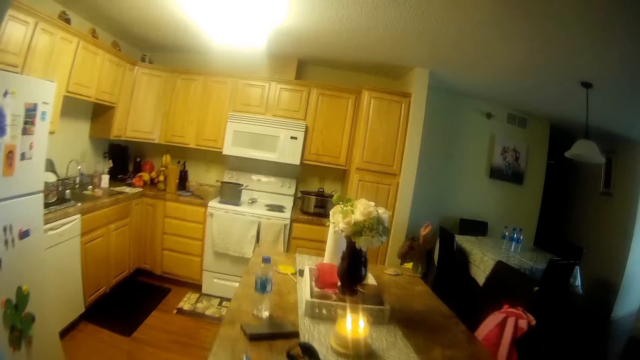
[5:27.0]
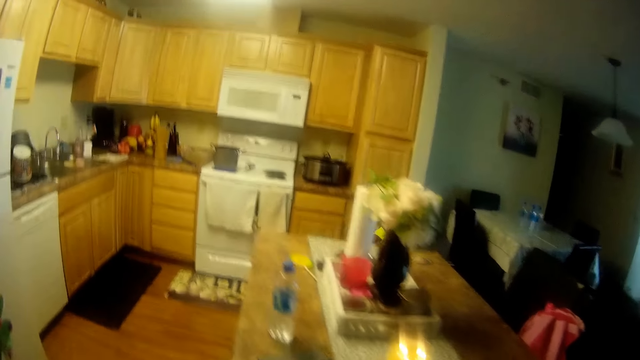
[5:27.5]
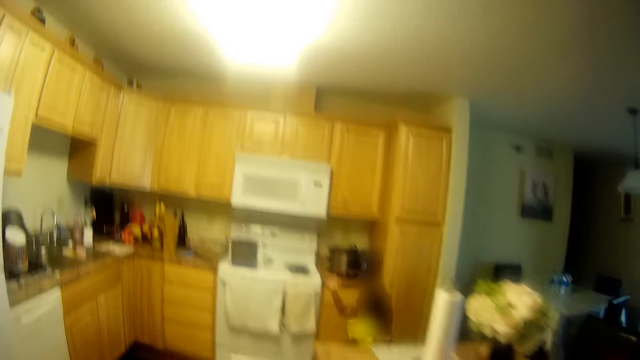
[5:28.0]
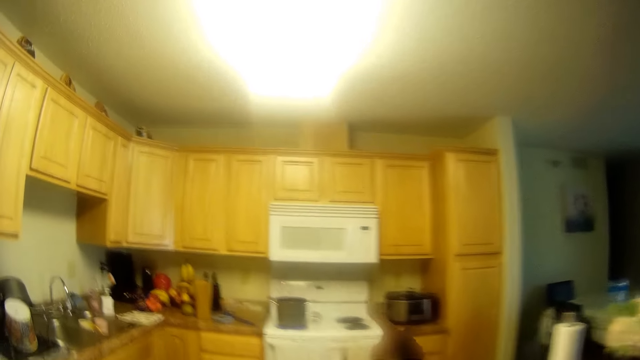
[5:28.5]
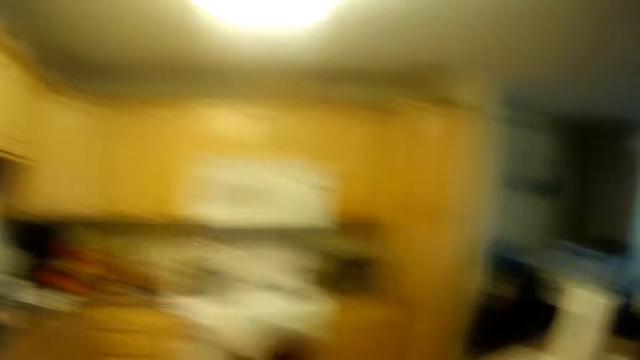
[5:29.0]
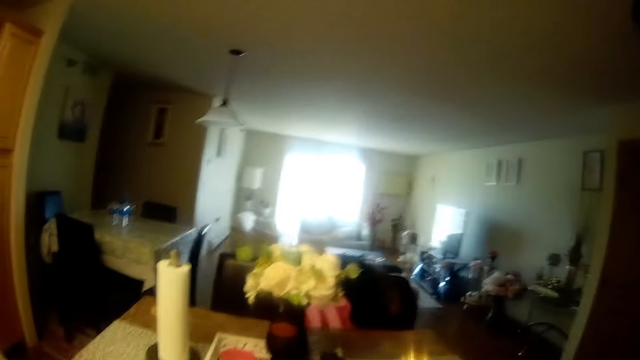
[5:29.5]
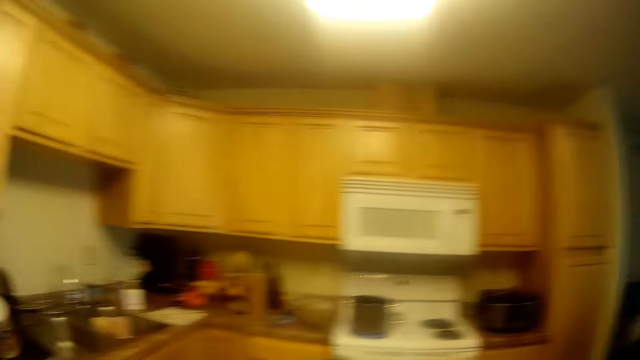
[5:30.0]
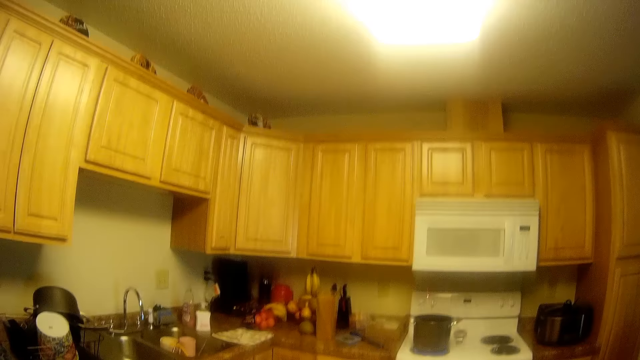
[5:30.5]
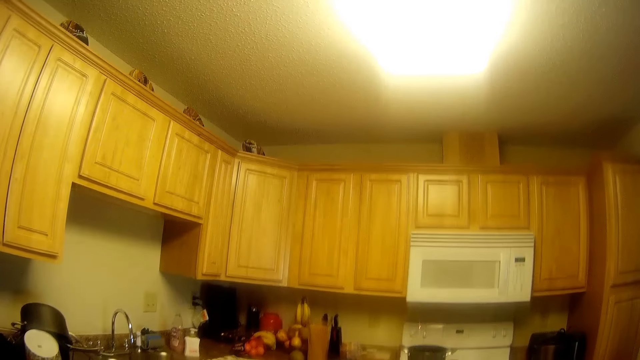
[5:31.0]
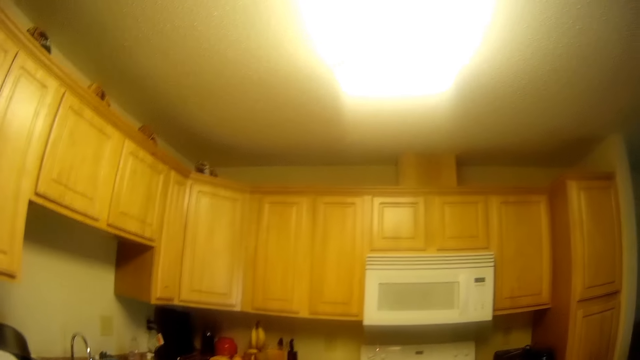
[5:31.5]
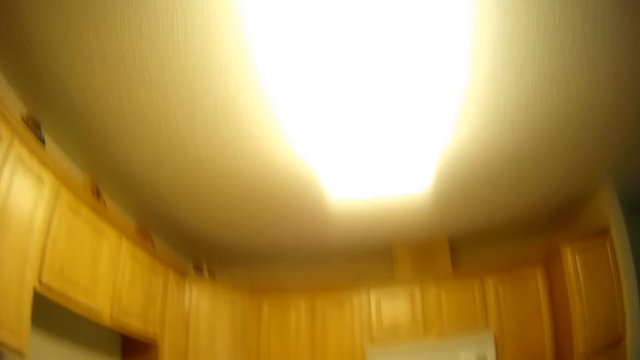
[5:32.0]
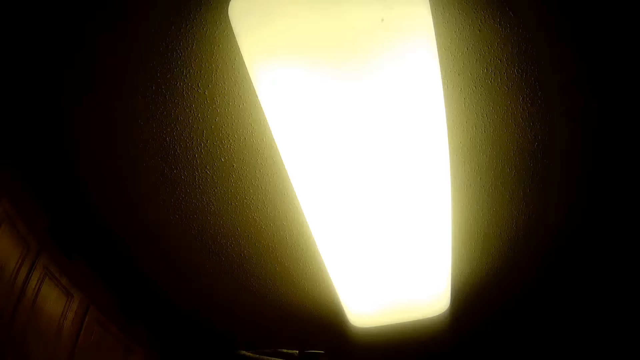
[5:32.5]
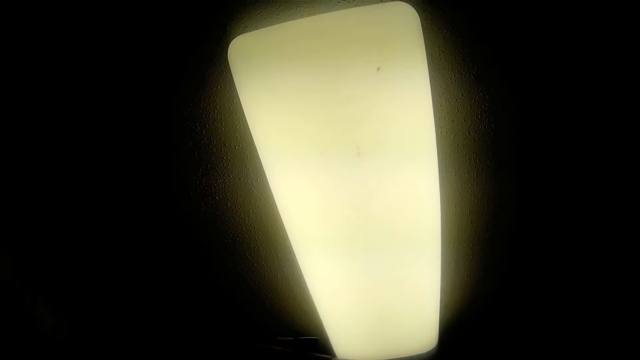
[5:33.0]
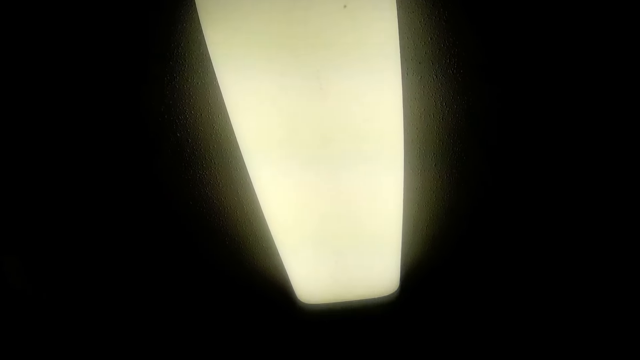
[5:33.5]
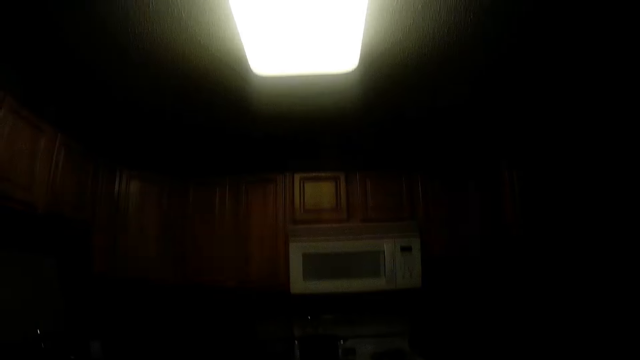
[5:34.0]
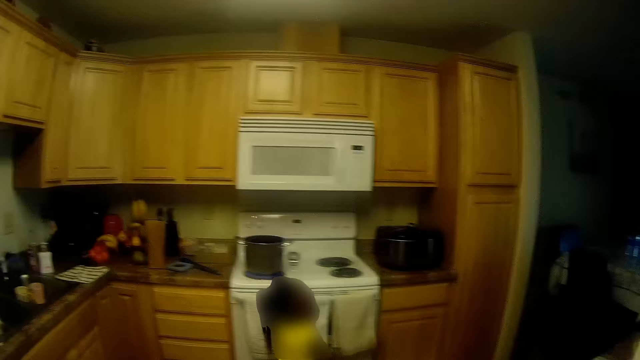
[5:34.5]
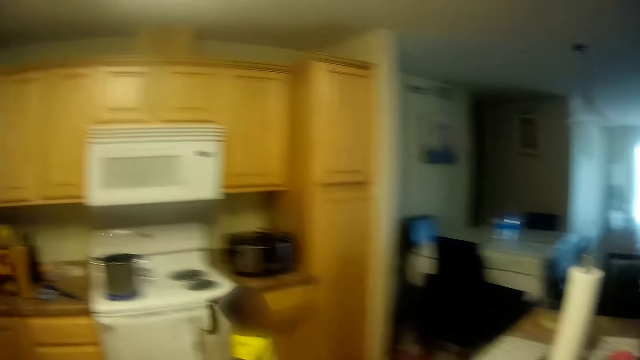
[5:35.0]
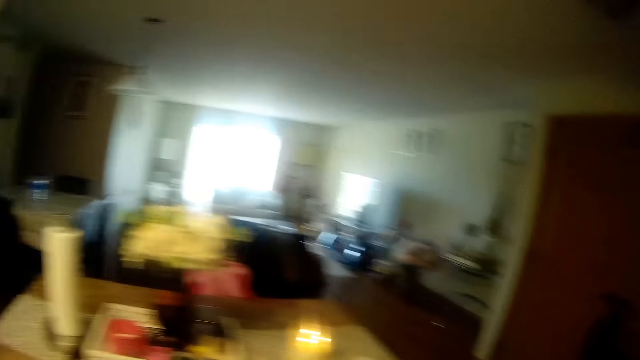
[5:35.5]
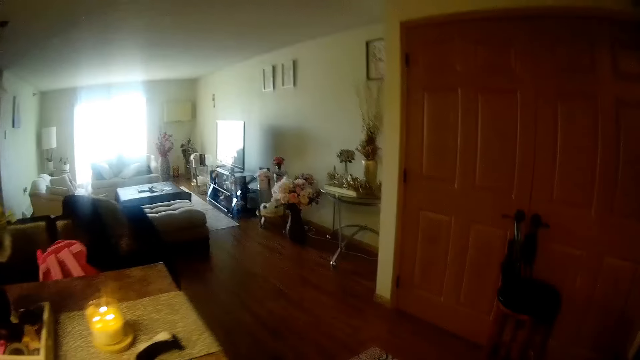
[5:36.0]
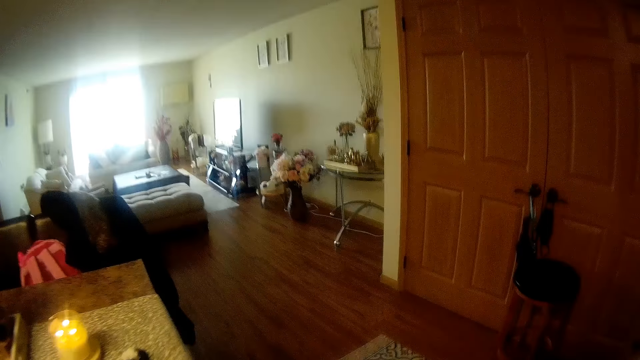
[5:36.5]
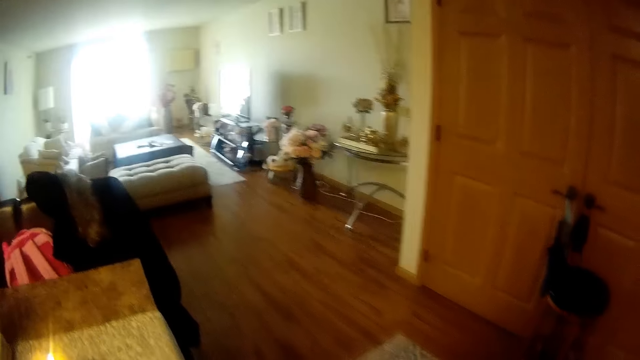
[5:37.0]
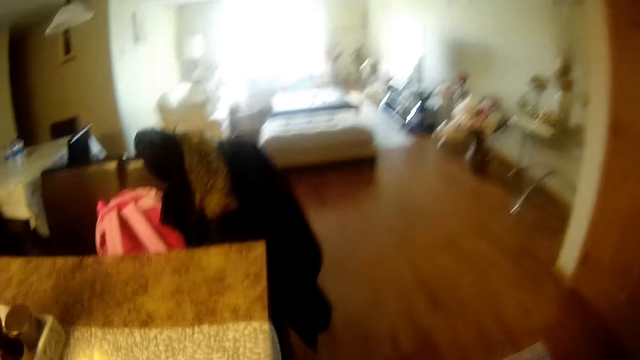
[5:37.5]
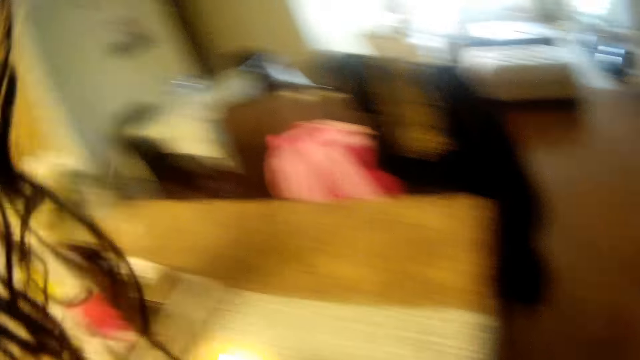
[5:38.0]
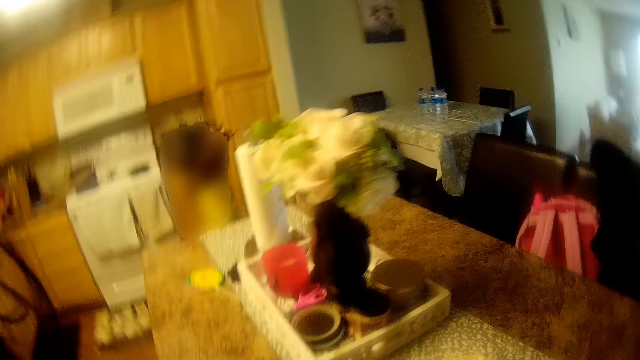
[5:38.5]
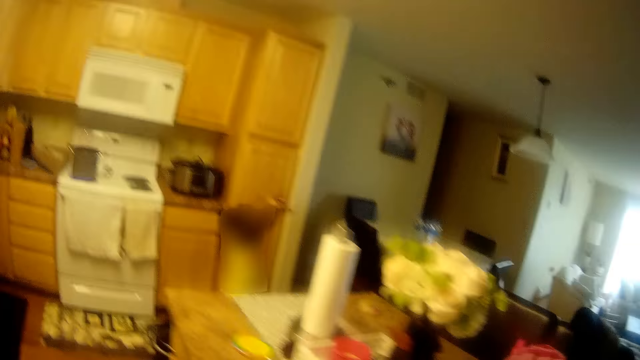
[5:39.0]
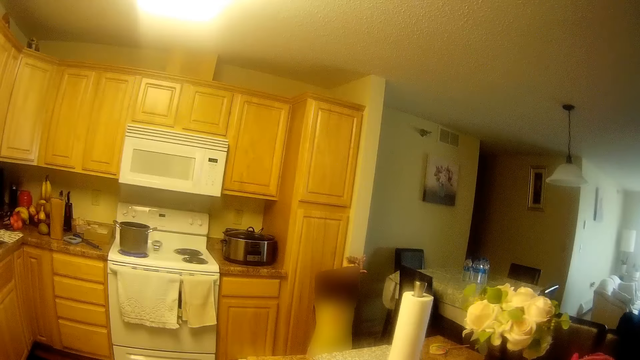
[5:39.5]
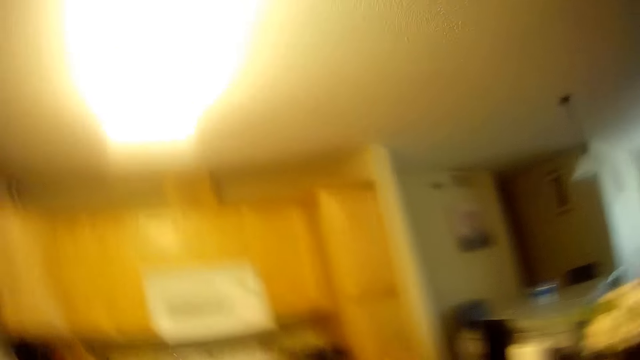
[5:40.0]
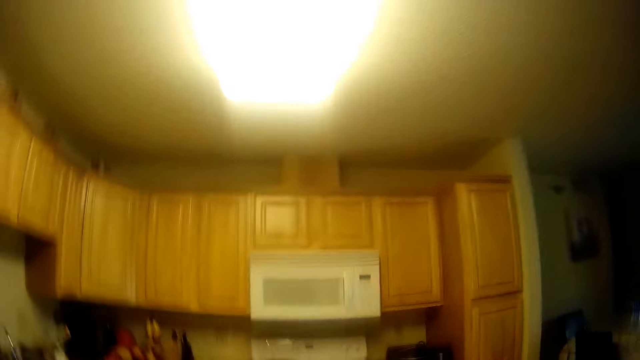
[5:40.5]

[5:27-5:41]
The camera wearer interacts with the girl. They move towards the kitchen. They look at the ceiling. They move around the kitchen.

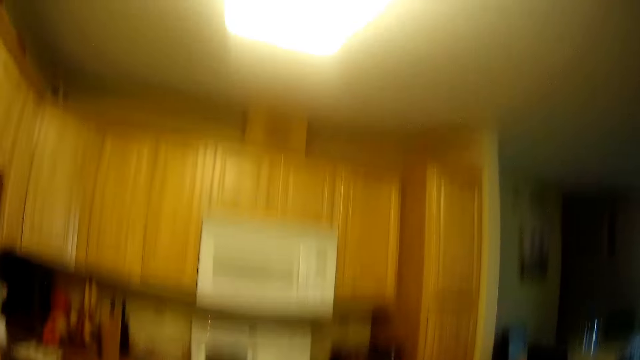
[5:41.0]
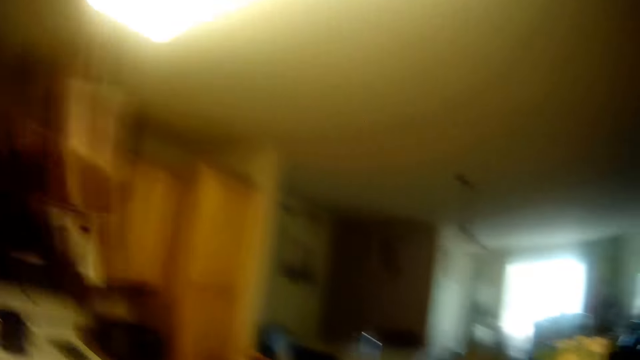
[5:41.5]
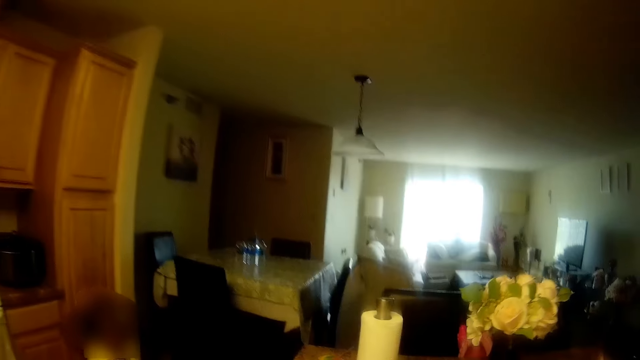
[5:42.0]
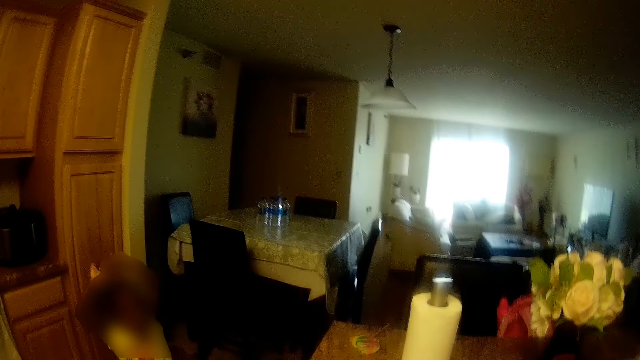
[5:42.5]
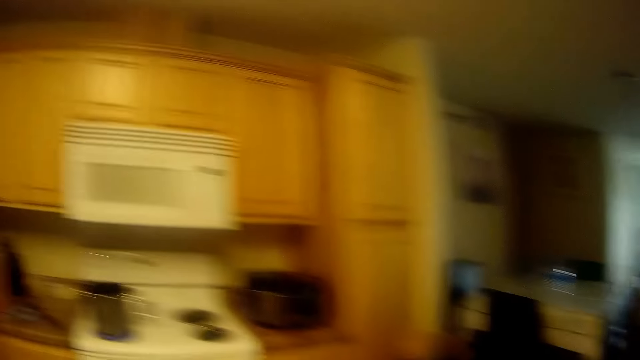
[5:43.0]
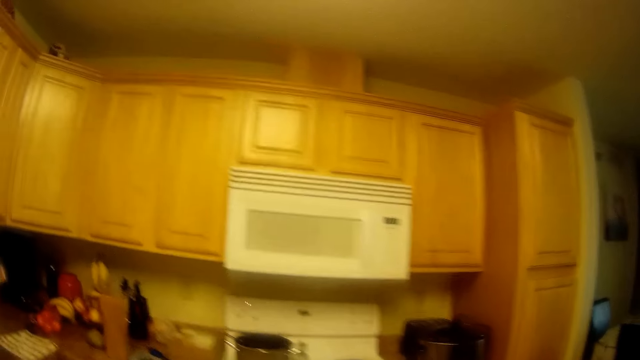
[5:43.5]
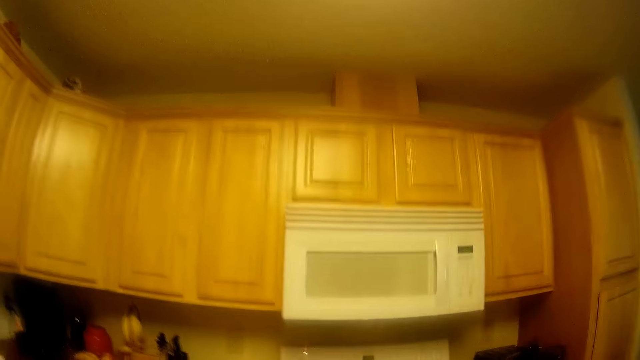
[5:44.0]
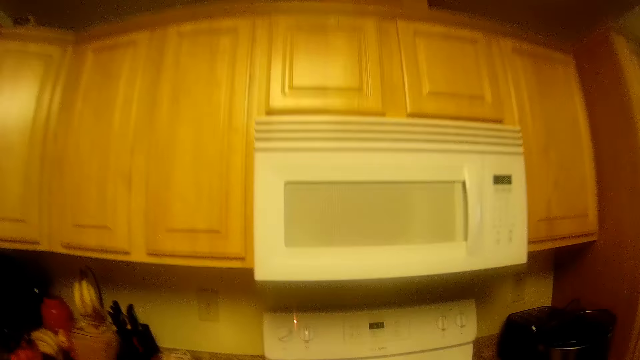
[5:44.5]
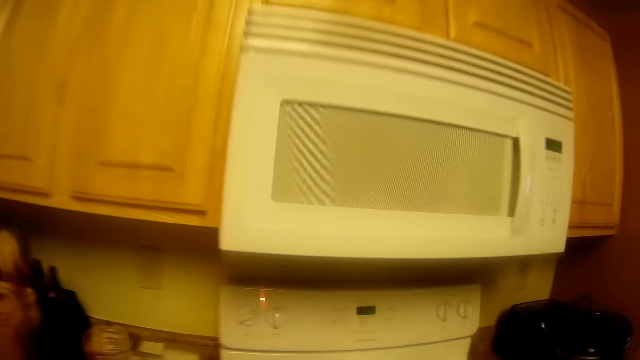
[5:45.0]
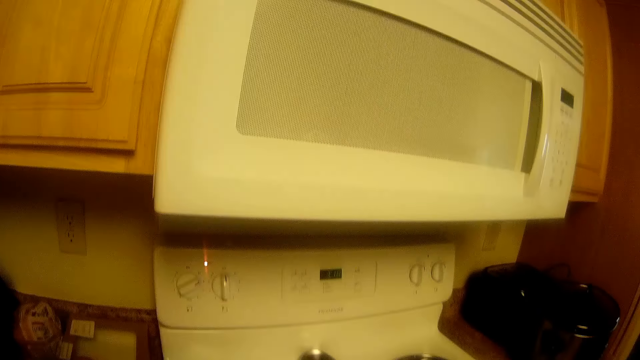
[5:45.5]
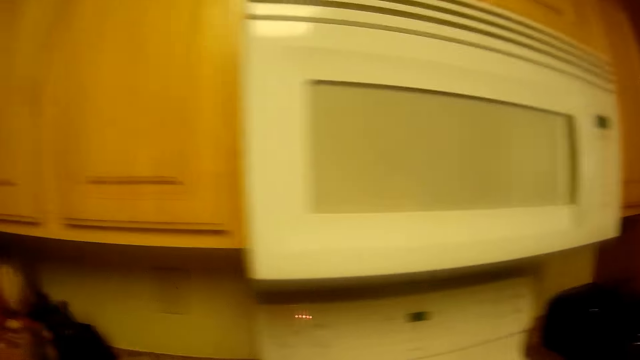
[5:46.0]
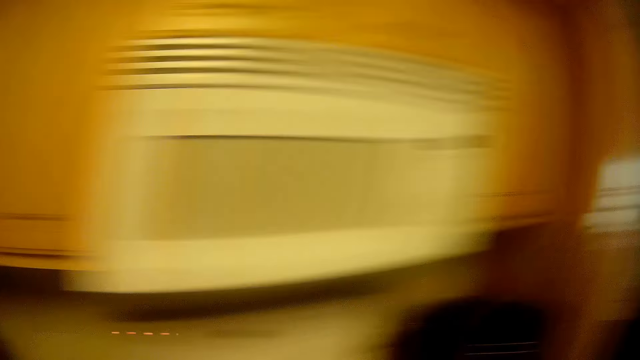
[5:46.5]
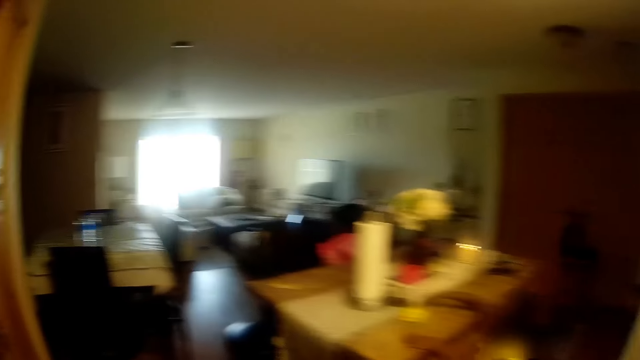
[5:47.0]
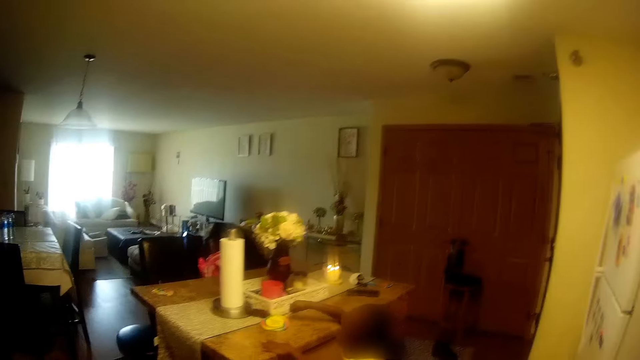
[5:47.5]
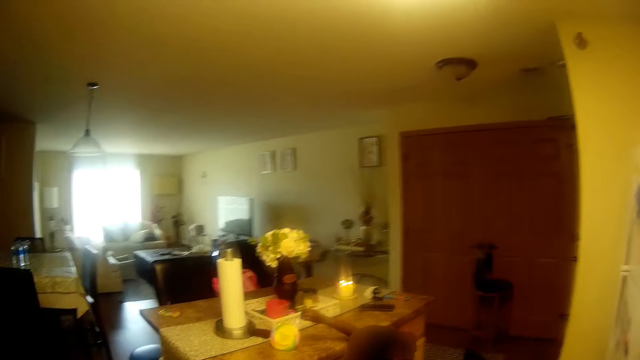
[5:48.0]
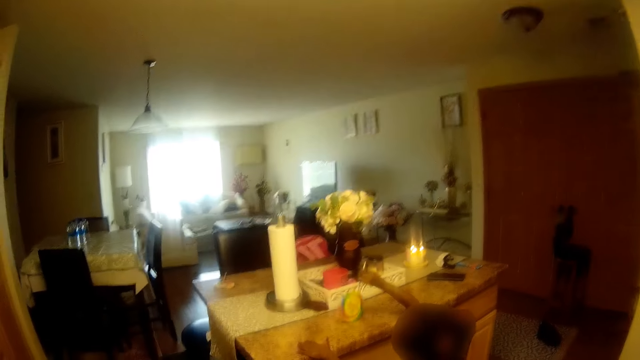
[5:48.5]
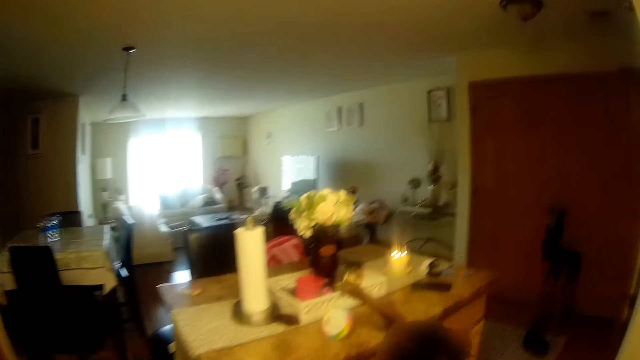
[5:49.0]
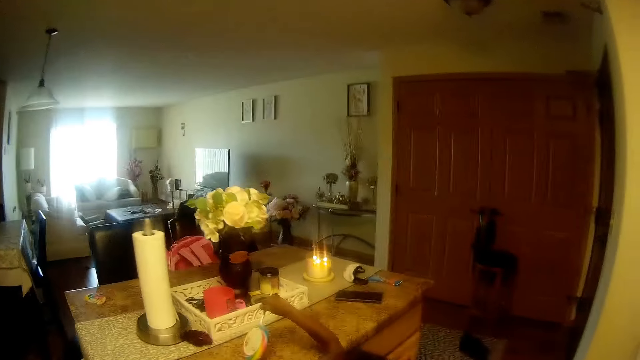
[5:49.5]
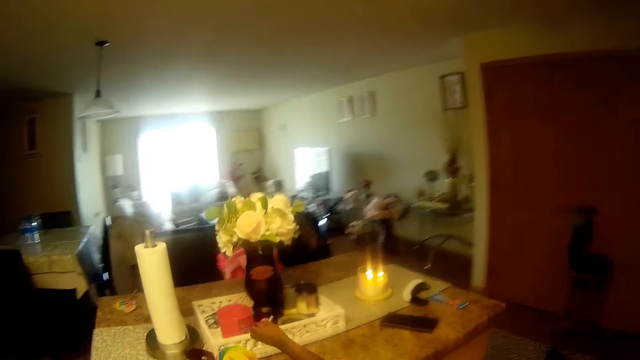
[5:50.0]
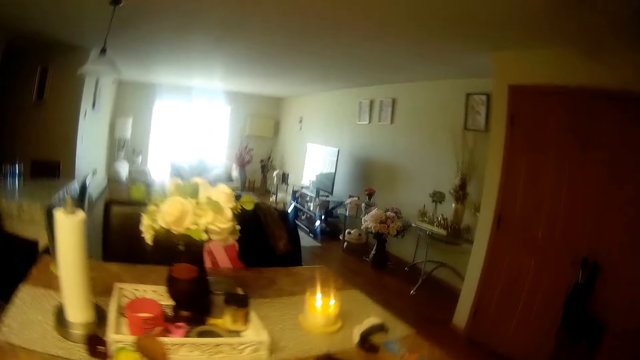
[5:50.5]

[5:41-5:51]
The girl picks up a piece of candy from a table with her right hand.
